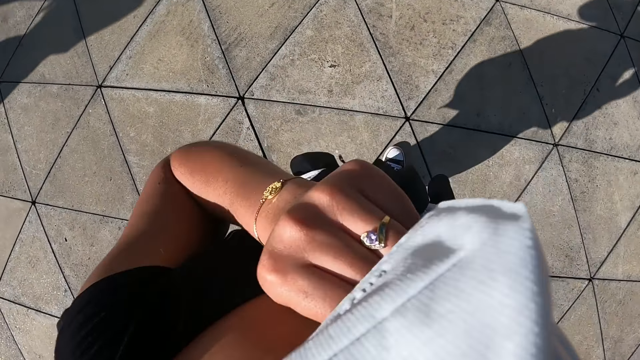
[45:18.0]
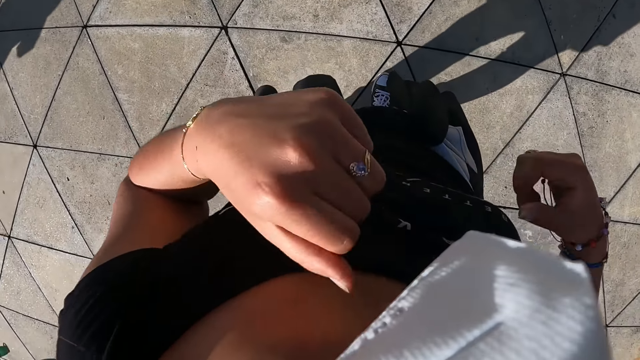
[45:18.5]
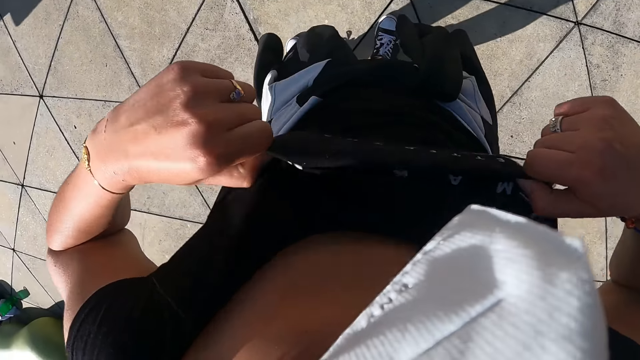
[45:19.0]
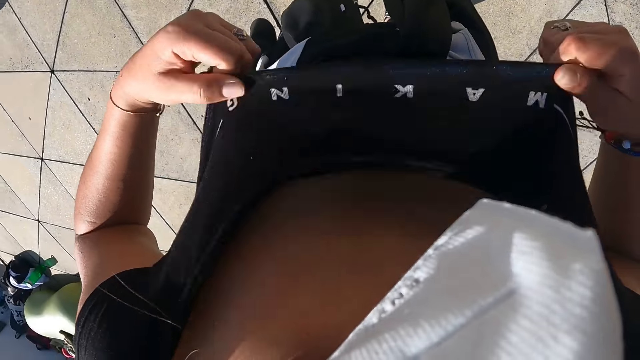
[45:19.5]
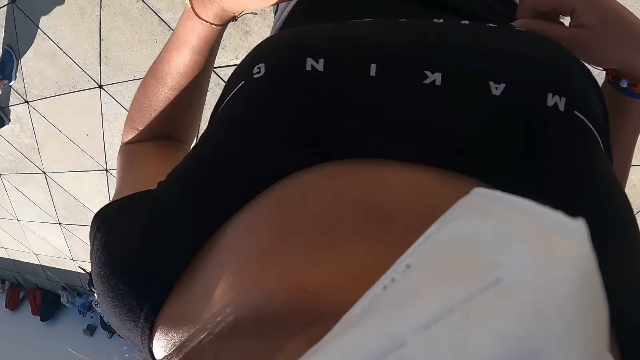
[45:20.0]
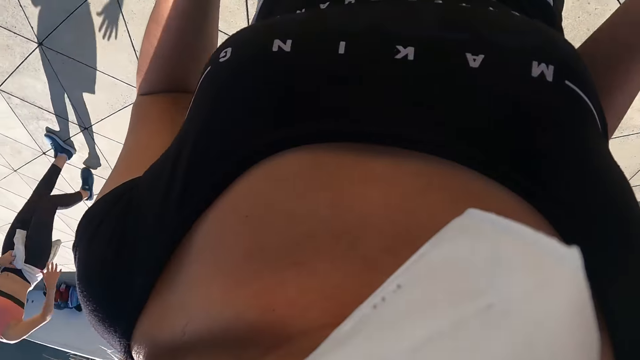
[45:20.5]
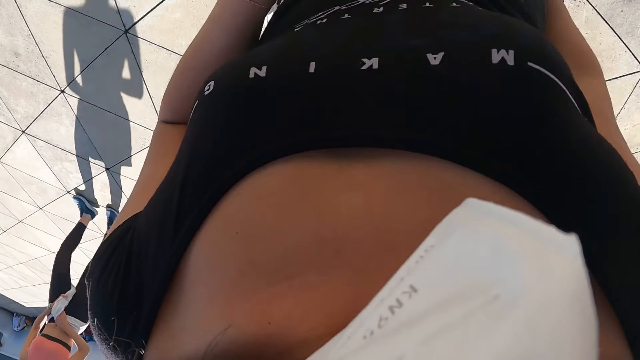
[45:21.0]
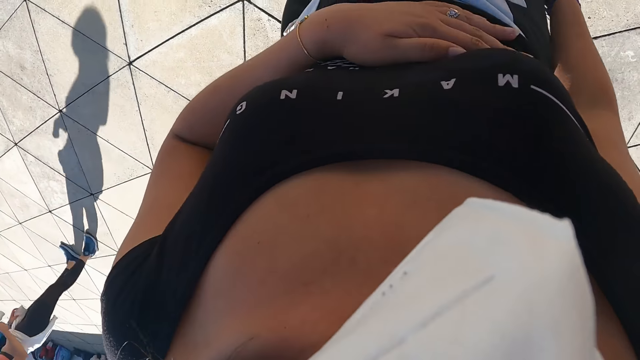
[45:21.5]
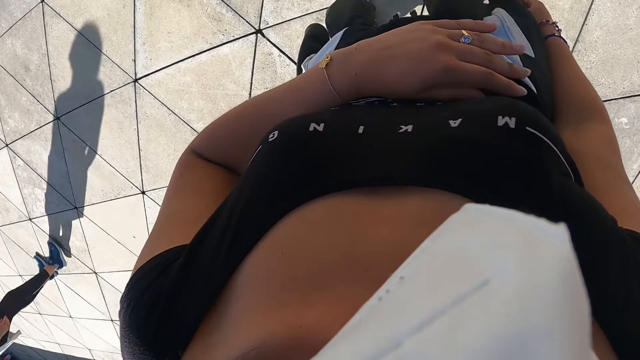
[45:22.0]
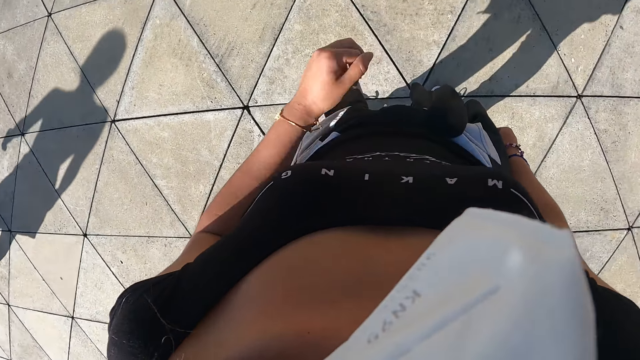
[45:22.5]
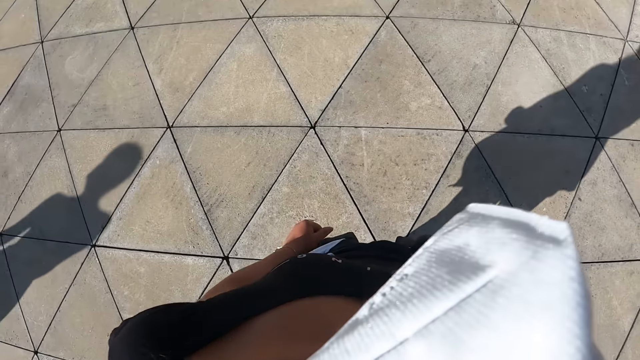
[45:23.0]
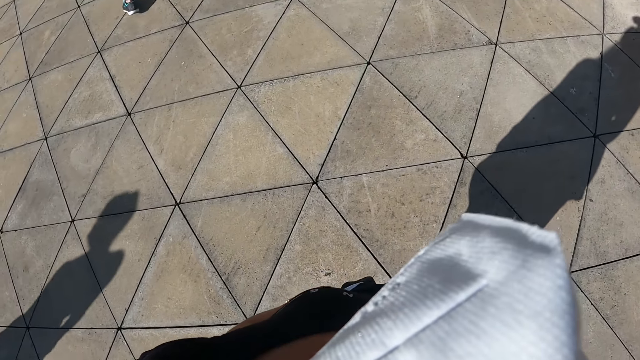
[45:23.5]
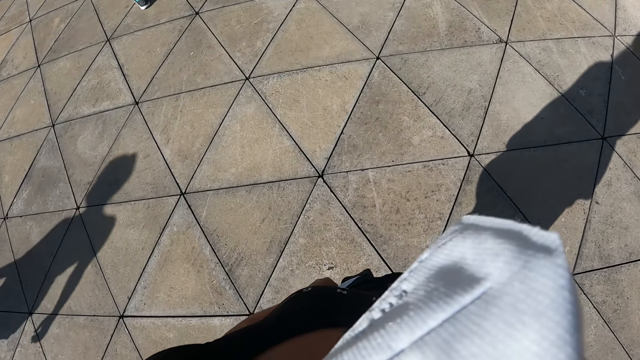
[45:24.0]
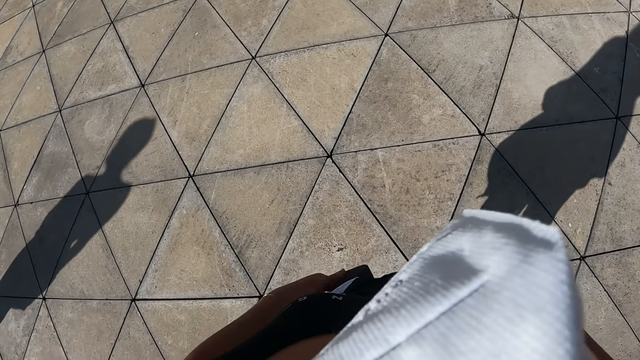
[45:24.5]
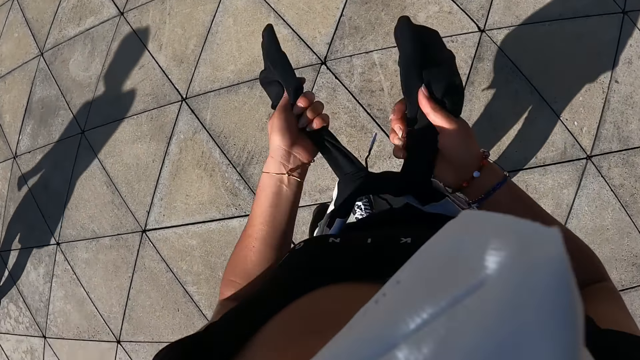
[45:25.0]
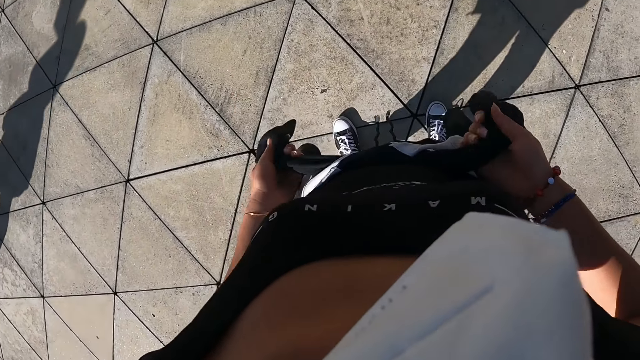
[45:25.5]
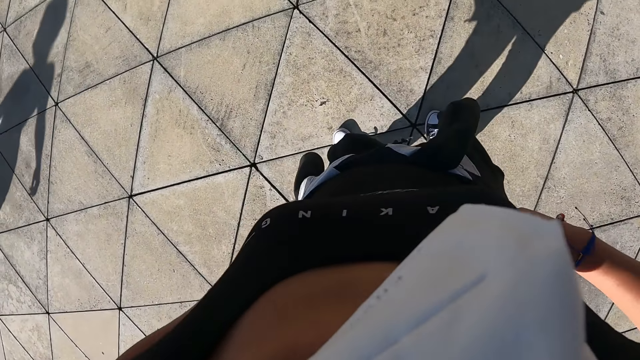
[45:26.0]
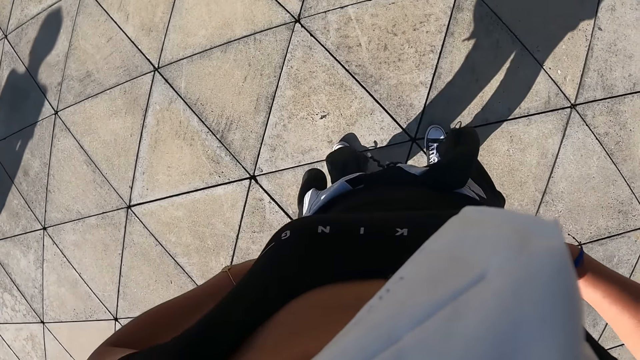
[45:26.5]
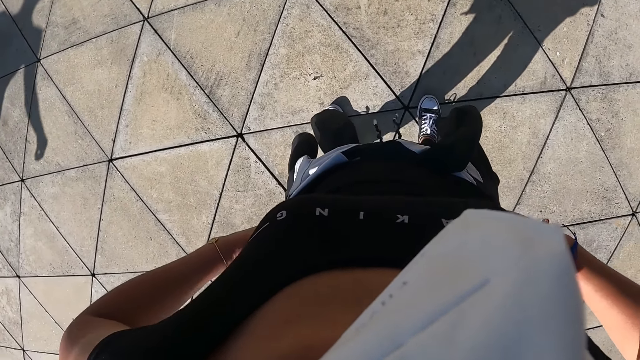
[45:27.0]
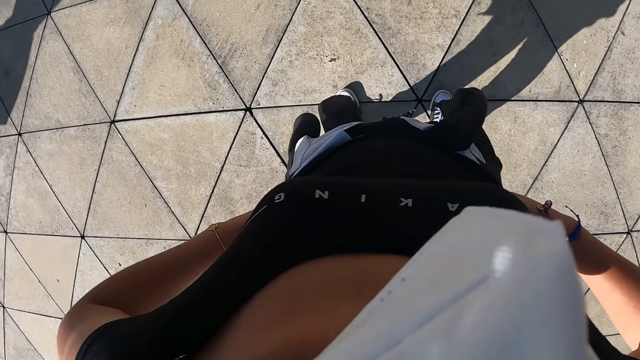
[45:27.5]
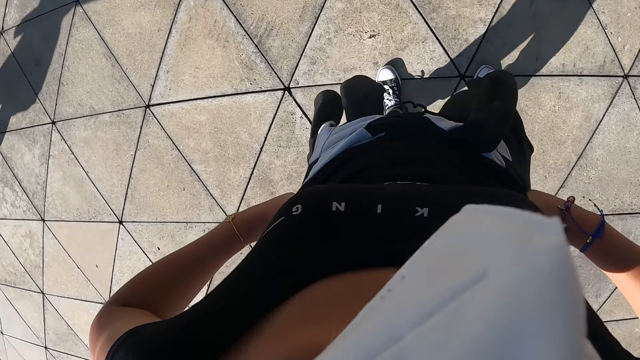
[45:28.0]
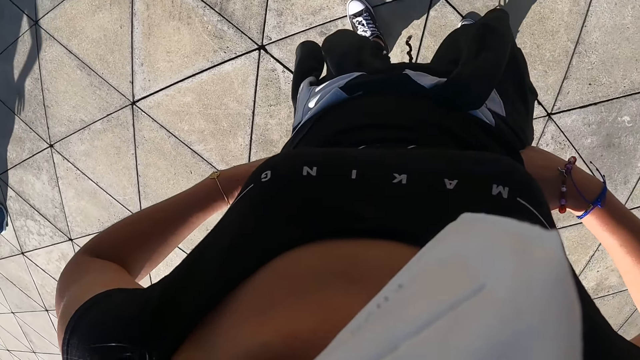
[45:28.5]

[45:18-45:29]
The camera wearer adjusts the facemask on her face with her left hand. She does exercise. She adjusts her shirt with both hands. She tightens the sweater around her waist with both hands.

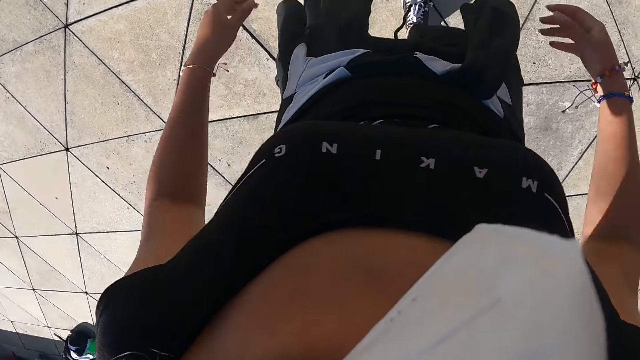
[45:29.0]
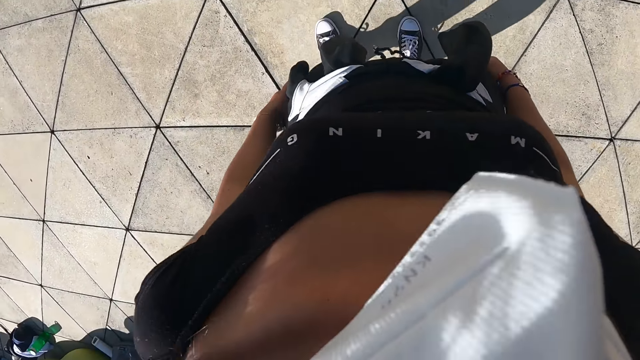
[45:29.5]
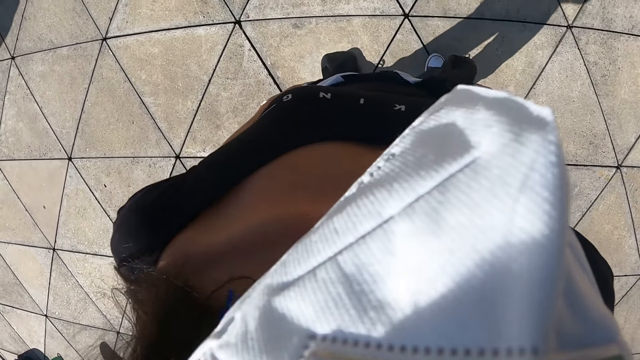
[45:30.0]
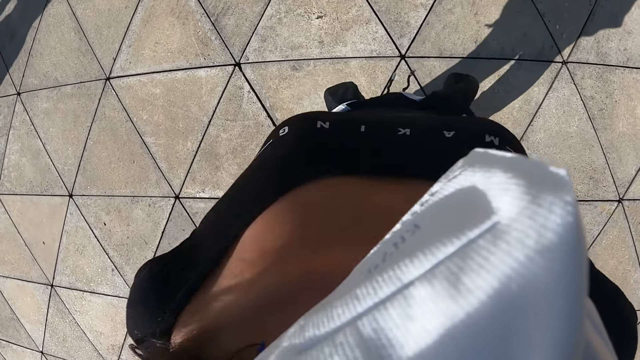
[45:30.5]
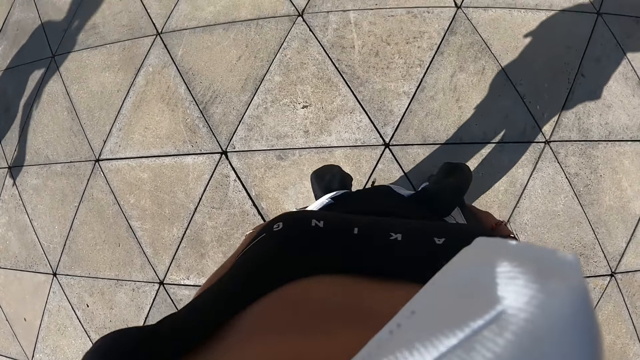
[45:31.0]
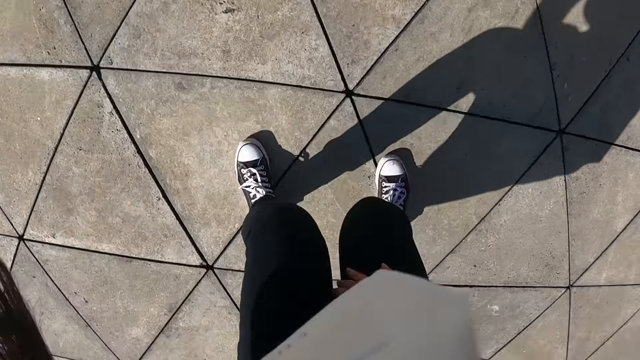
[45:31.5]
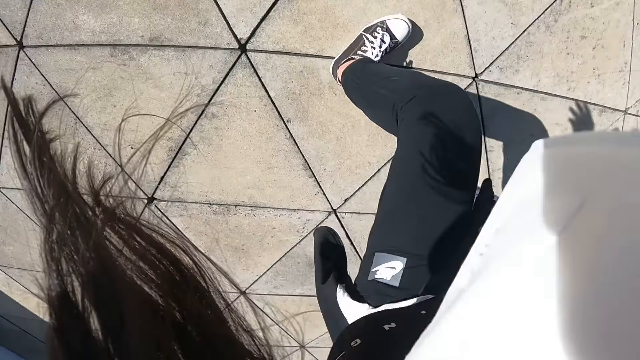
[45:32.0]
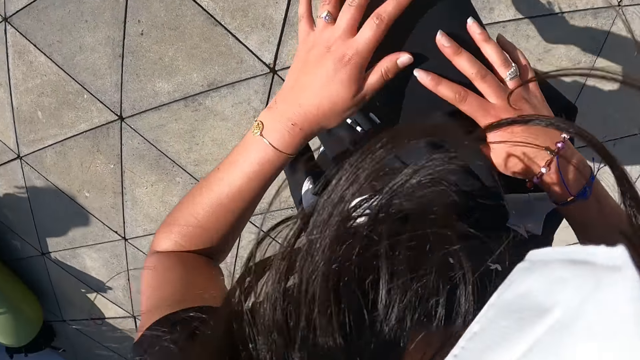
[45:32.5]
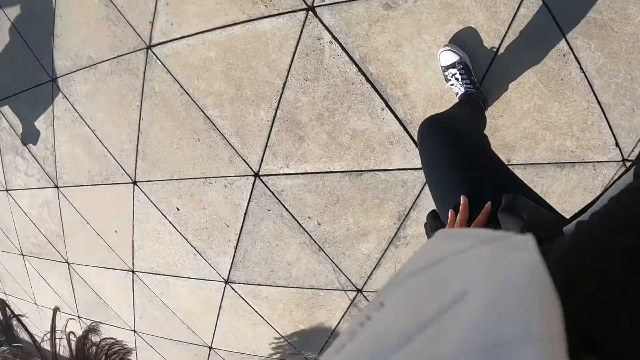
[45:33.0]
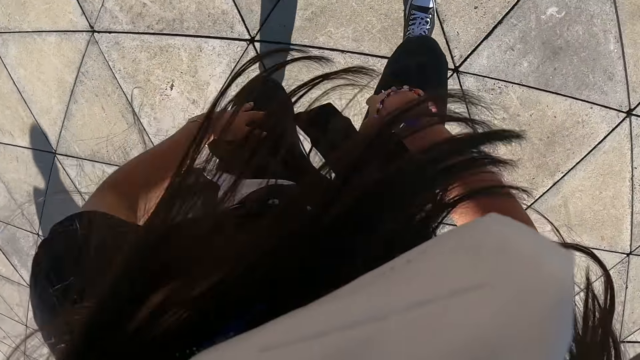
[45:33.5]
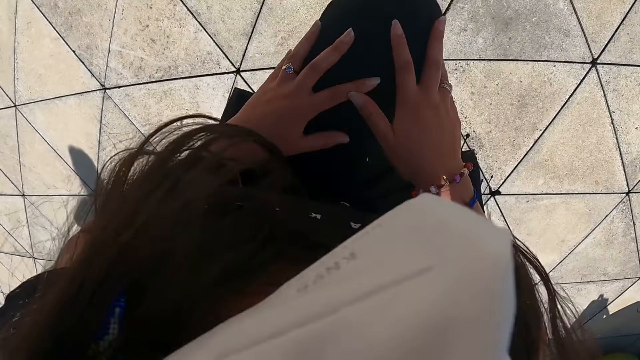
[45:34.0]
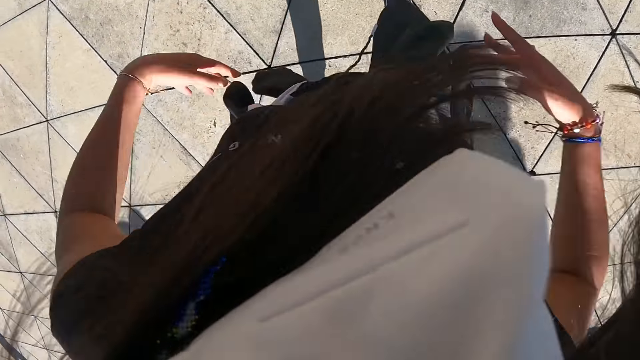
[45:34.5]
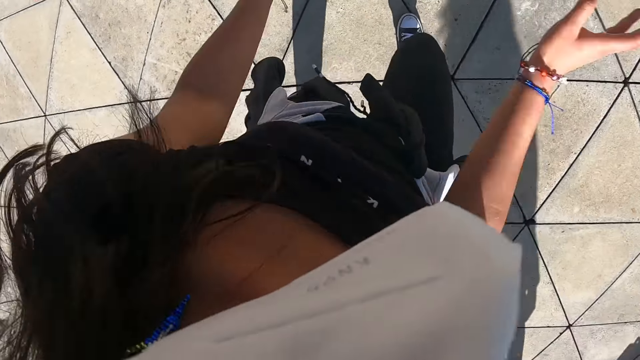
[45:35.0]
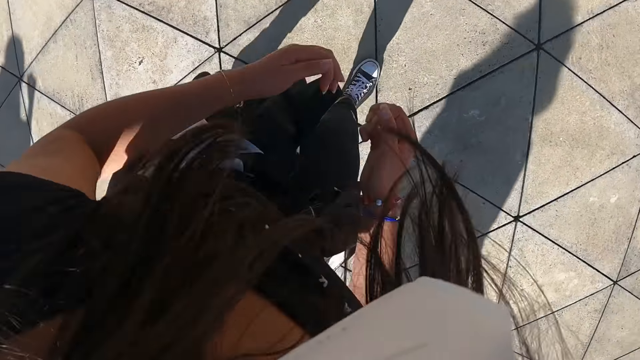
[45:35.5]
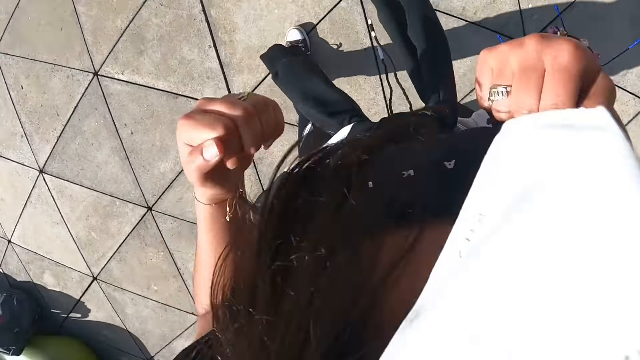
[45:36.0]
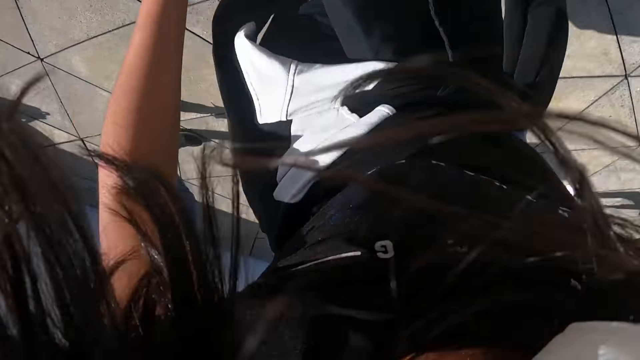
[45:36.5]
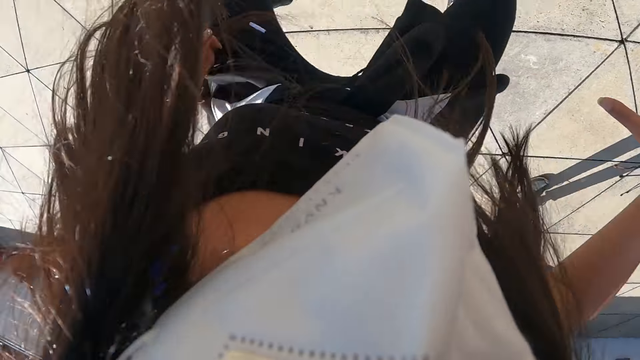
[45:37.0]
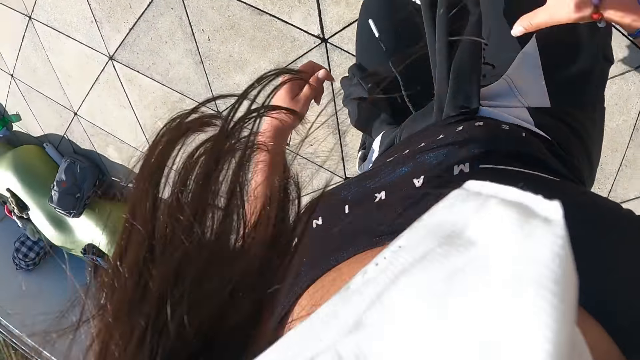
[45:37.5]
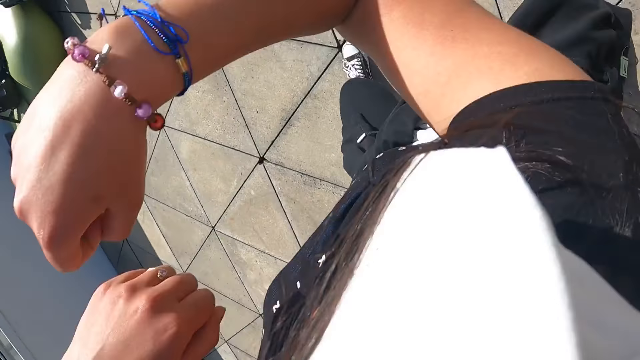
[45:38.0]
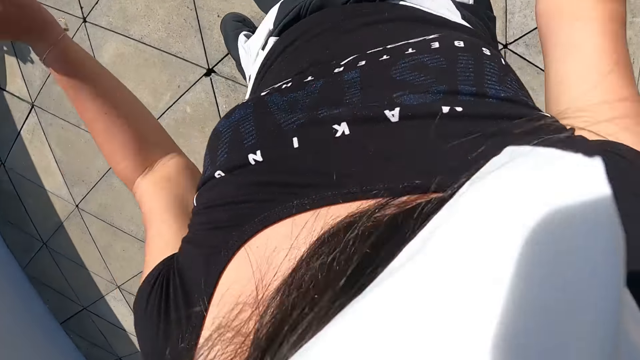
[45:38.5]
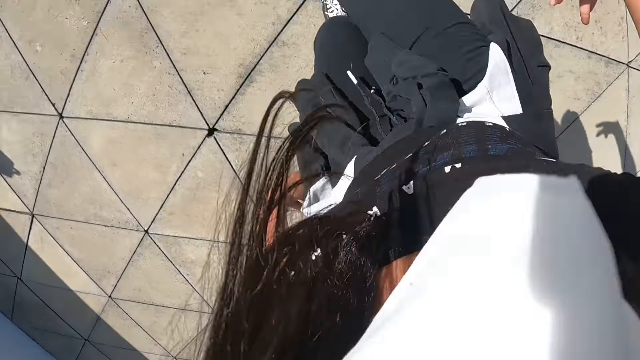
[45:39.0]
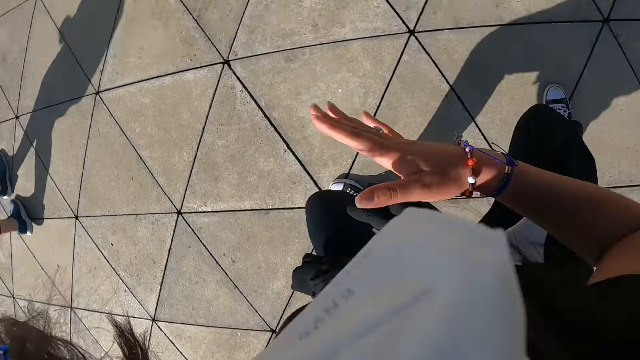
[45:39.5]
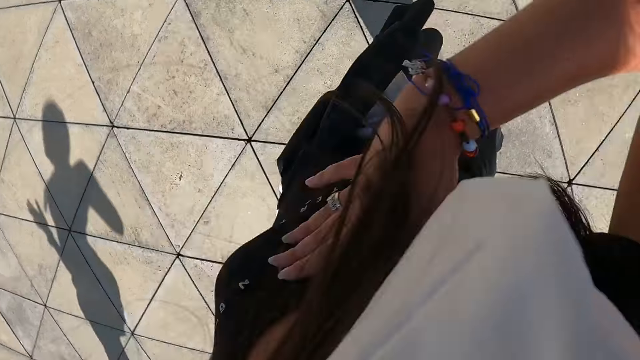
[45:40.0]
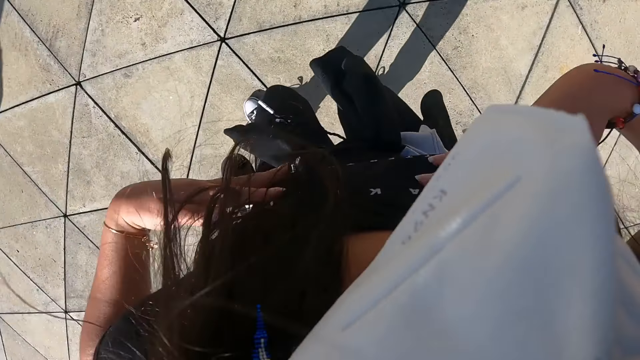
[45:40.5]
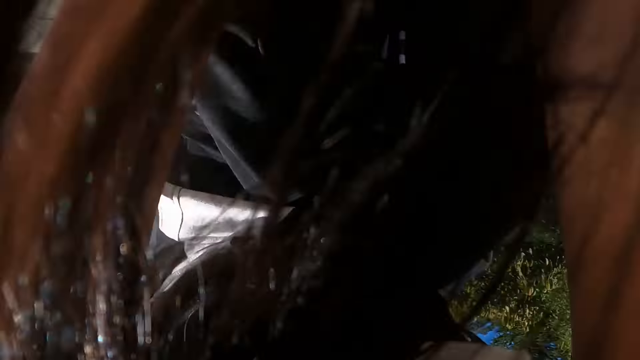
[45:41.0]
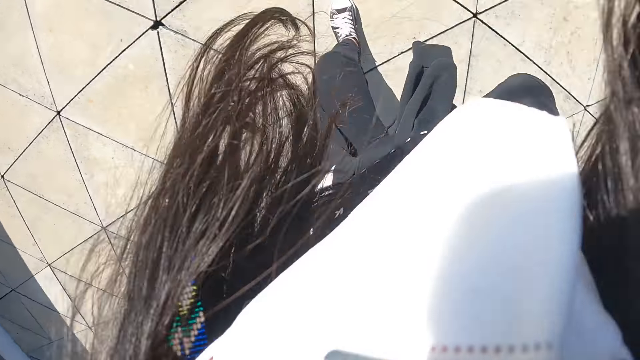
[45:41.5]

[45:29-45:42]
The camera wearer practices some dance moves.
